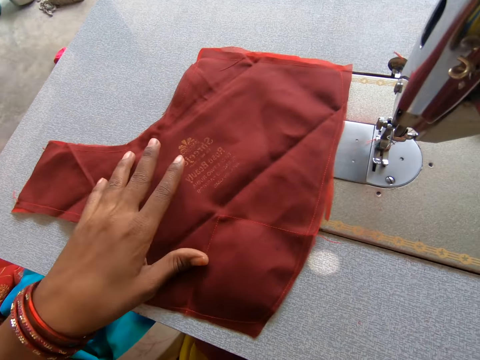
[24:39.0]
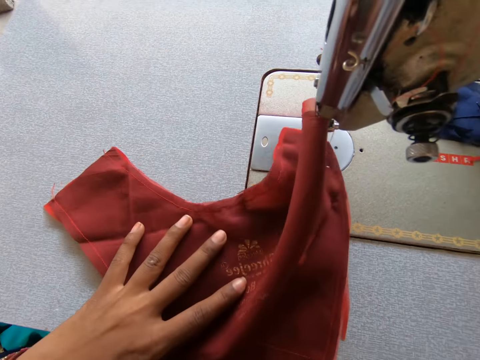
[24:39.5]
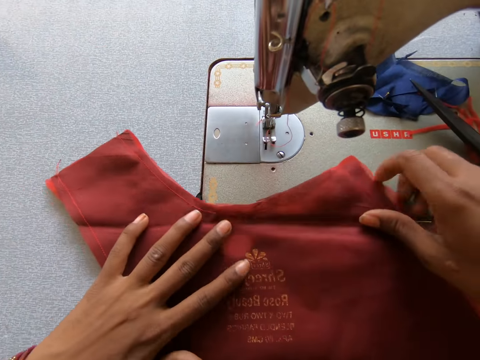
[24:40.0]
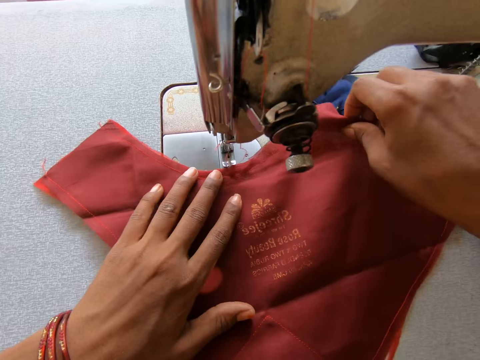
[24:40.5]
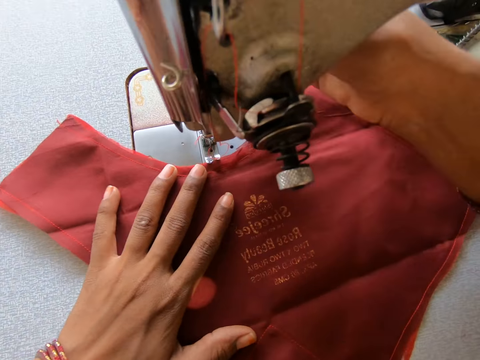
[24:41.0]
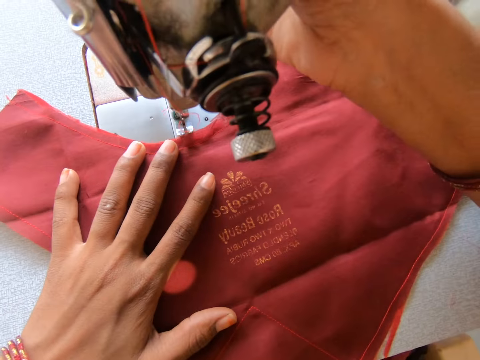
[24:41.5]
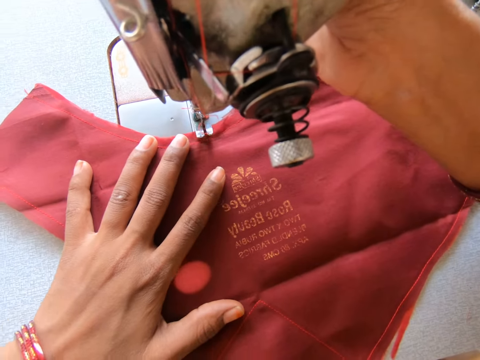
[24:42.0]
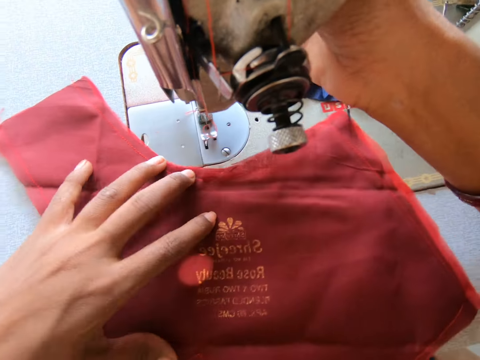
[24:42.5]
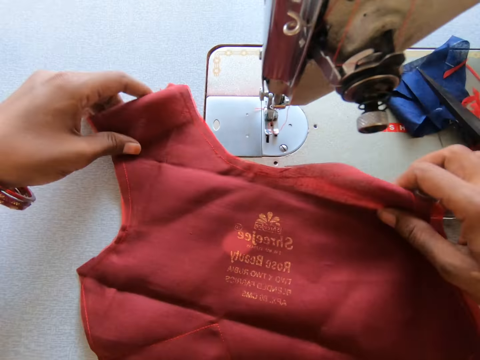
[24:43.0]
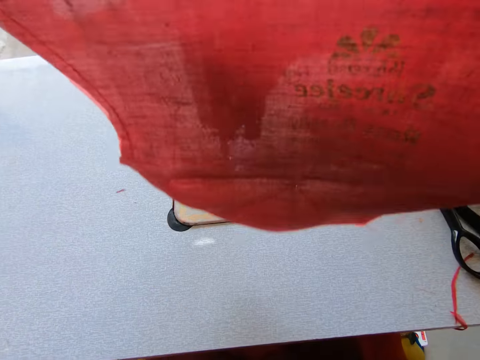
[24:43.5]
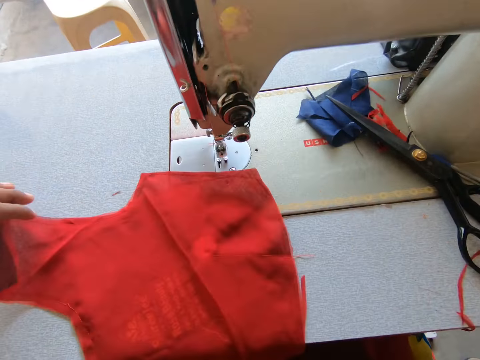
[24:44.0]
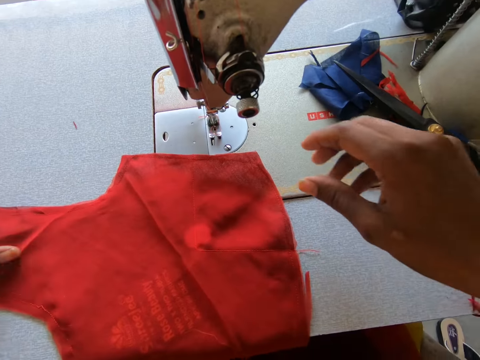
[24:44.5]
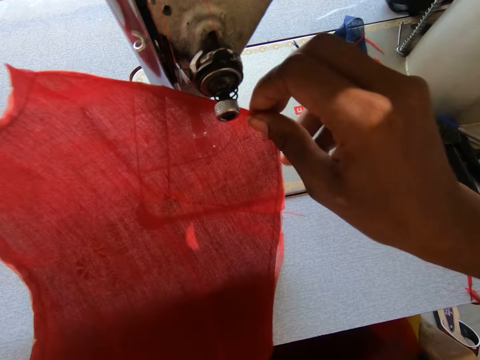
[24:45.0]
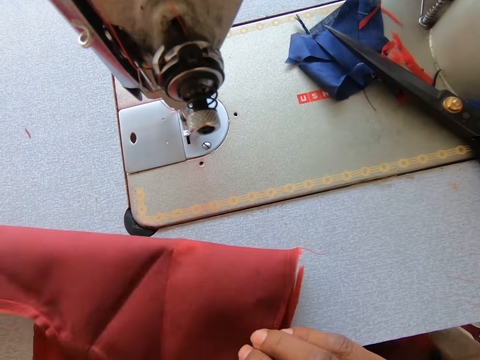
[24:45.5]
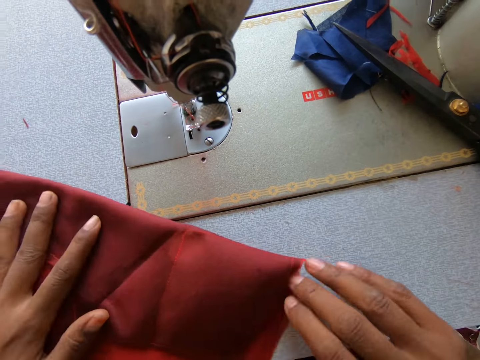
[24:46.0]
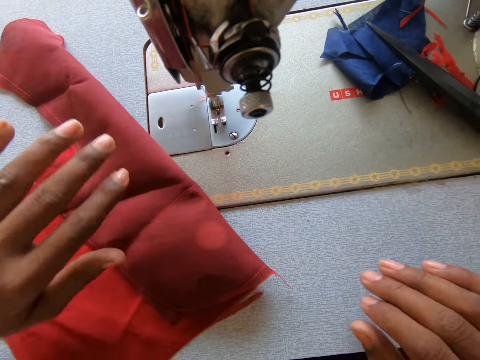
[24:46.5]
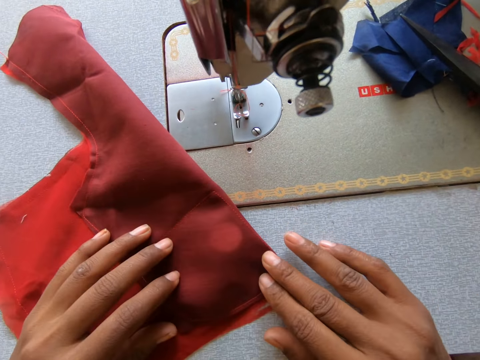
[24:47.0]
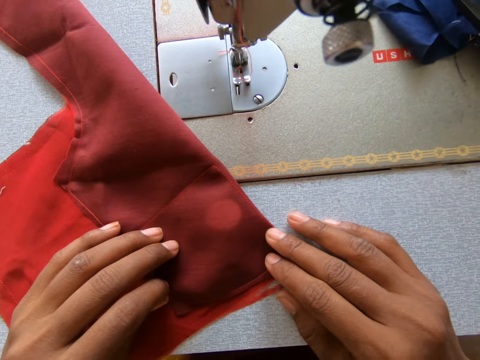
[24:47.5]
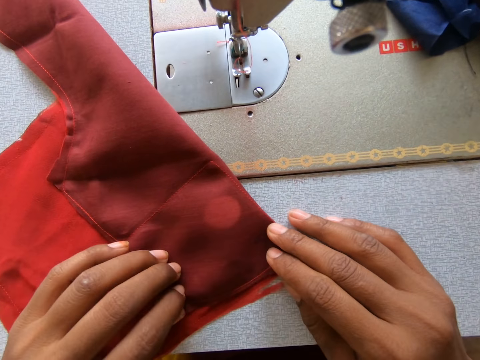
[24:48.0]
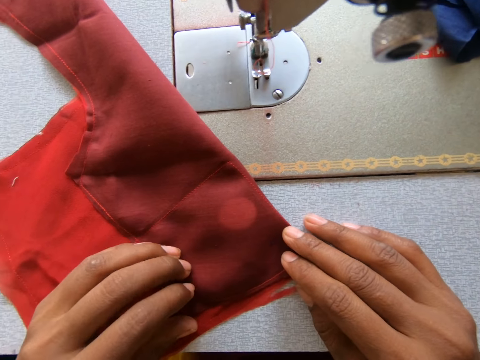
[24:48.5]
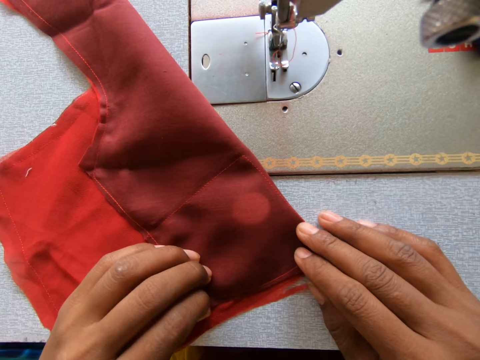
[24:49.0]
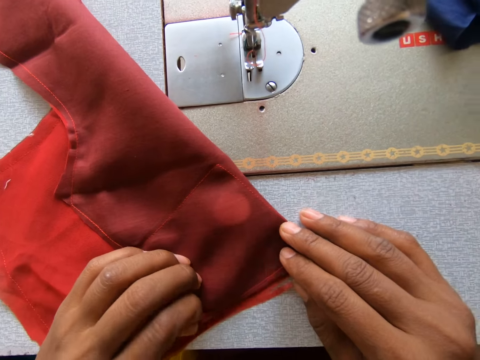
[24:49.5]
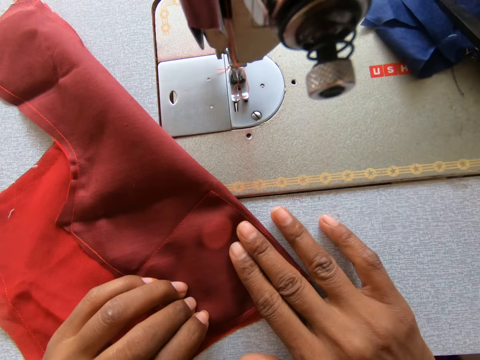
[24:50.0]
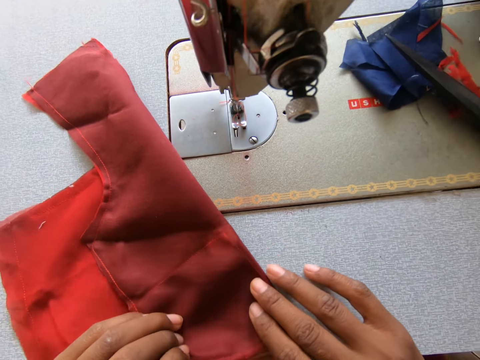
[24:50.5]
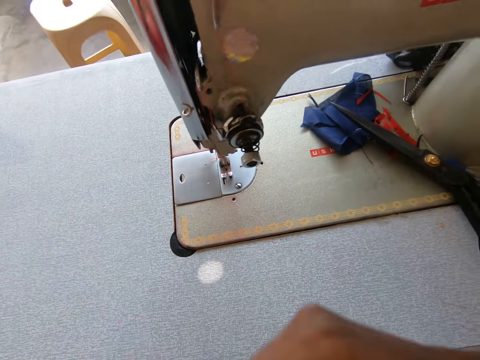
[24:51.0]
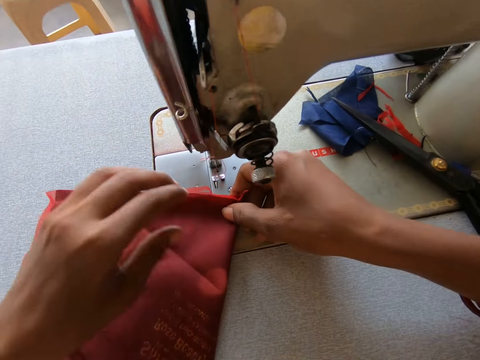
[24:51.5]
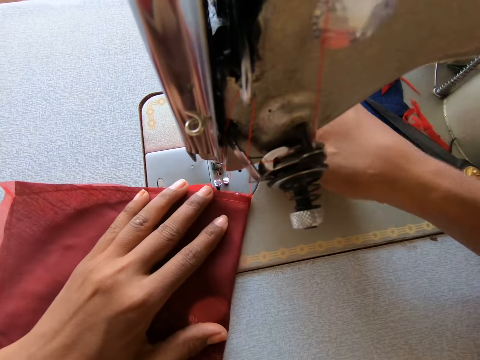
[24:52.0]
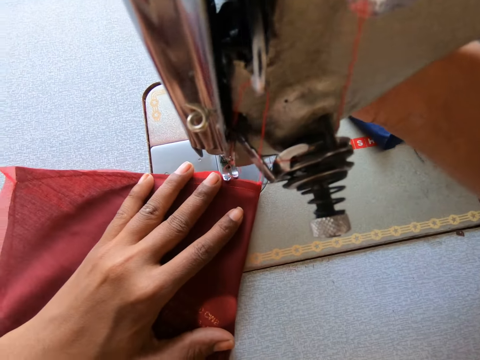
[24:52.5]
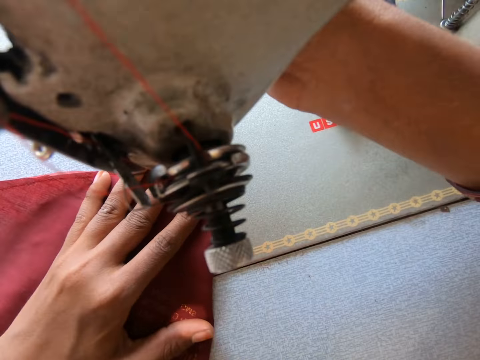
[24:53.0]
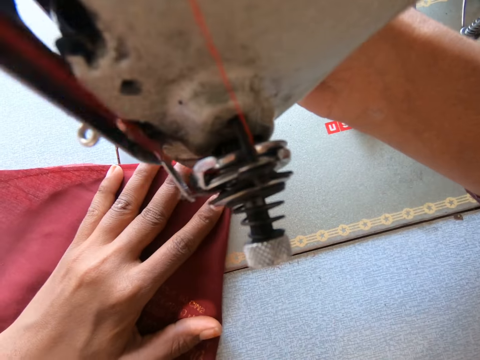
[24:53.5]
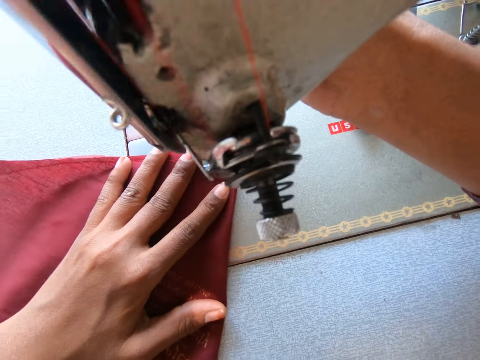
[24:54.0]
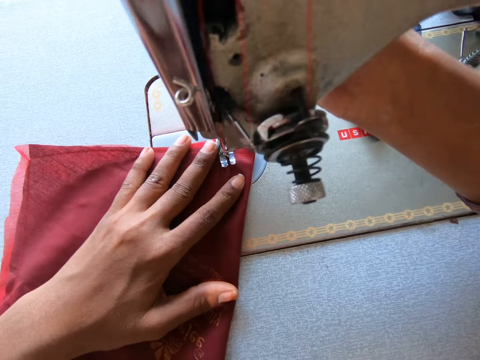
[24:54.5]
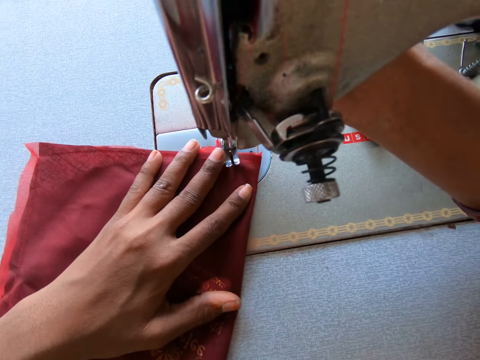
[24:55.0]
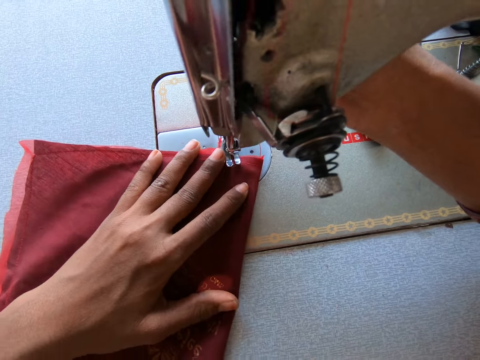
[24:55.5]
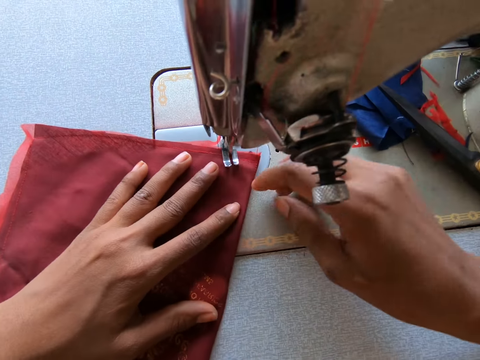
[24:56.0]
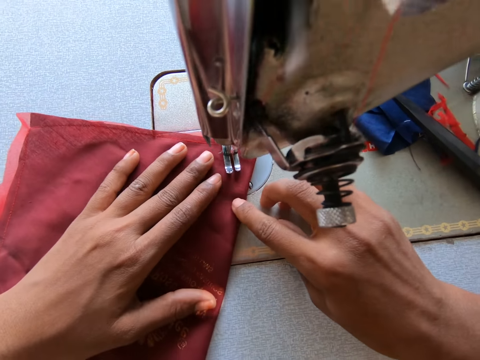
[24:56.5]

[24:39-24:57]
The camera wearer turns the fabric or bodice. They pull the fabric to the right hand and hold the fabric firmly. They place the fabric on the sewing machine. They remove the fabric from the sewing machine. They turn the bodice. They hold the fabric firmly. They lift the fabric and place the fabric on the sewing machine. They lift the fabric and fold the fabric. They turn the fabric. They set the bodice on the machine. They hold the reverse lever. They sew the fabric.

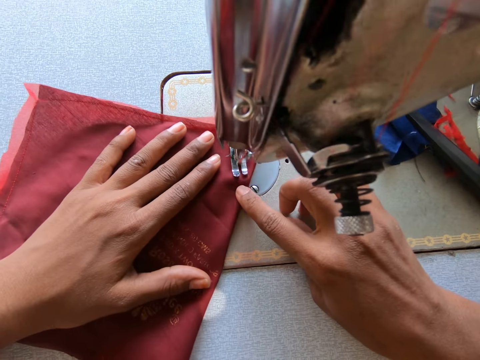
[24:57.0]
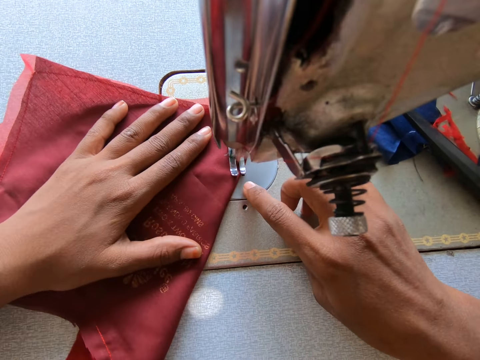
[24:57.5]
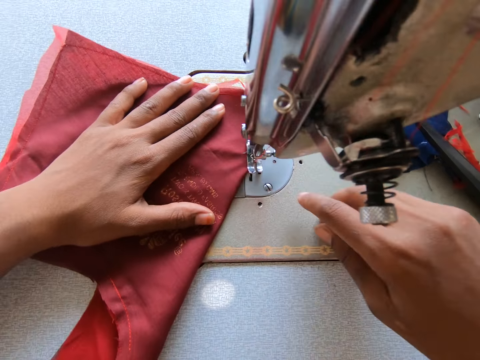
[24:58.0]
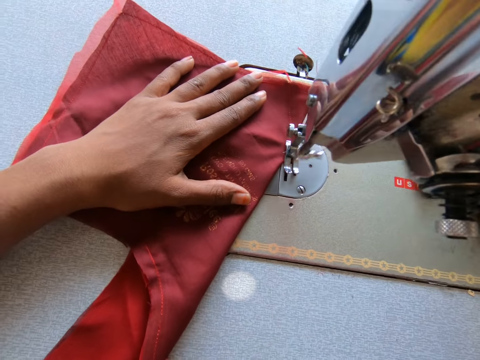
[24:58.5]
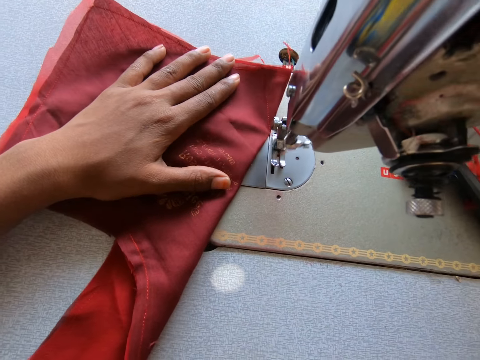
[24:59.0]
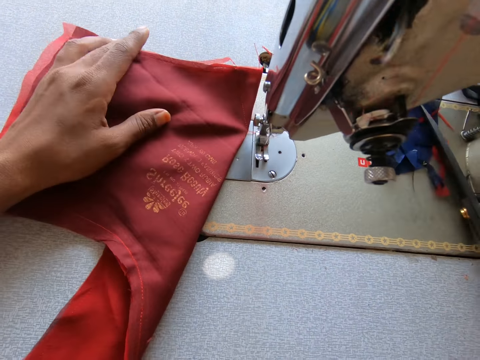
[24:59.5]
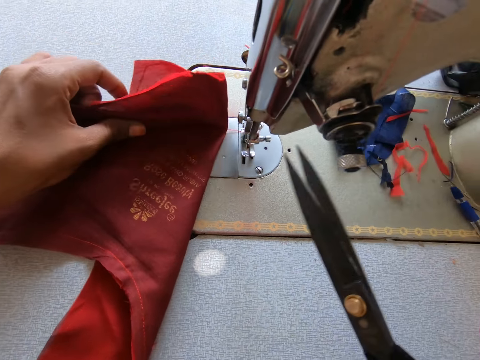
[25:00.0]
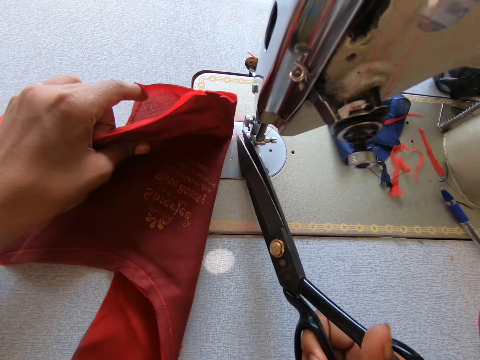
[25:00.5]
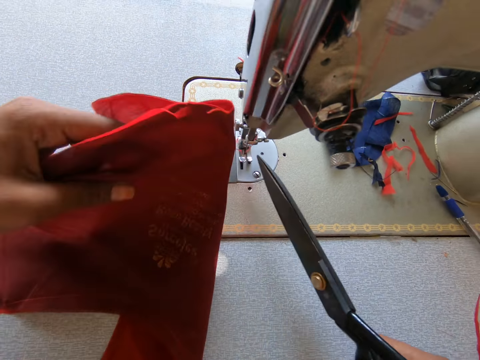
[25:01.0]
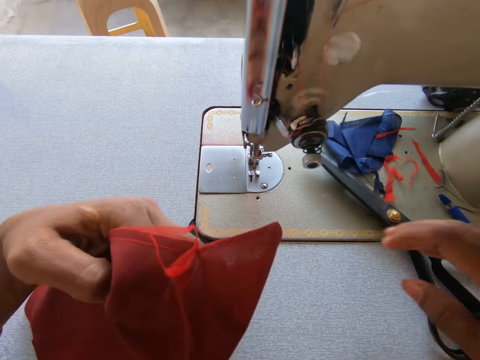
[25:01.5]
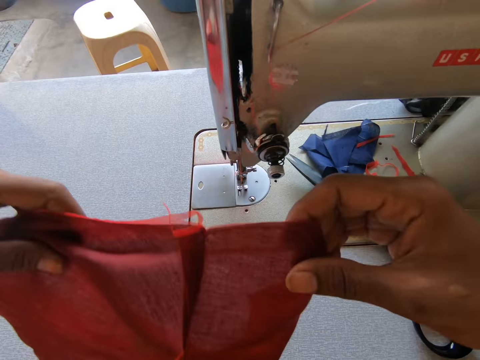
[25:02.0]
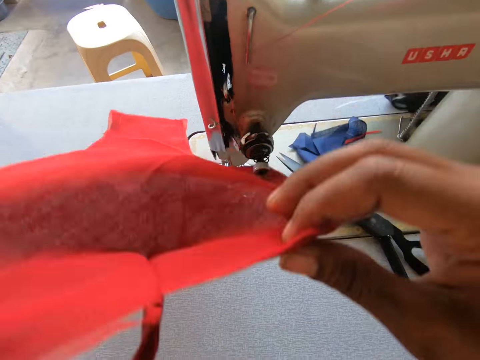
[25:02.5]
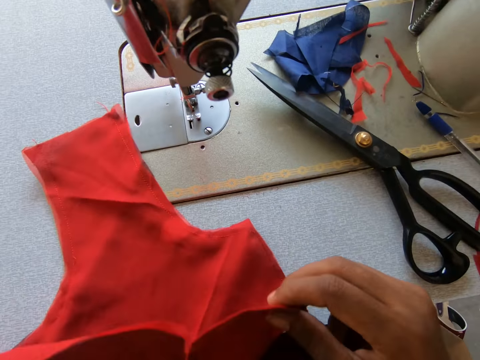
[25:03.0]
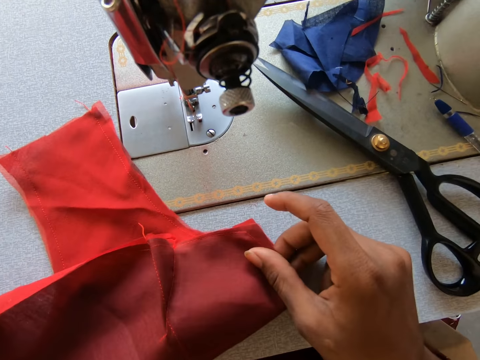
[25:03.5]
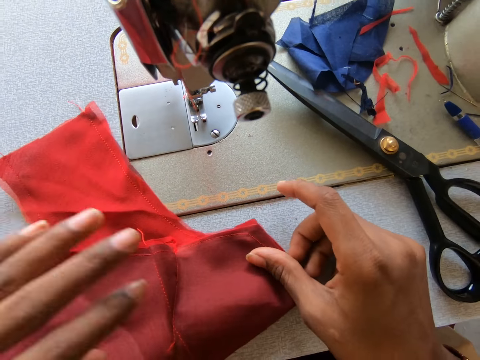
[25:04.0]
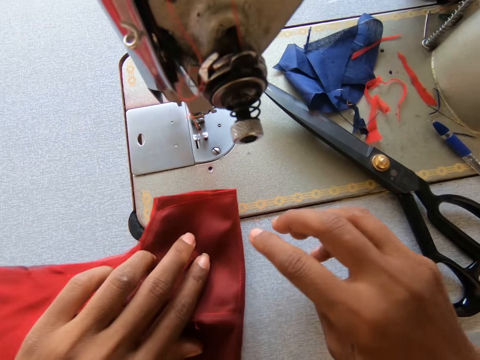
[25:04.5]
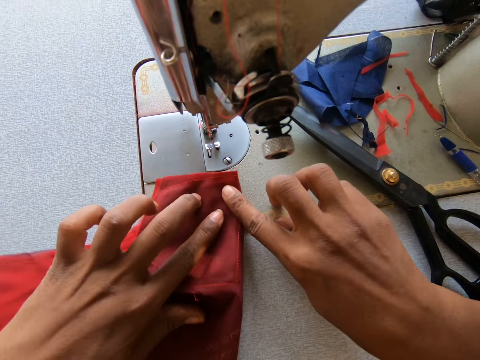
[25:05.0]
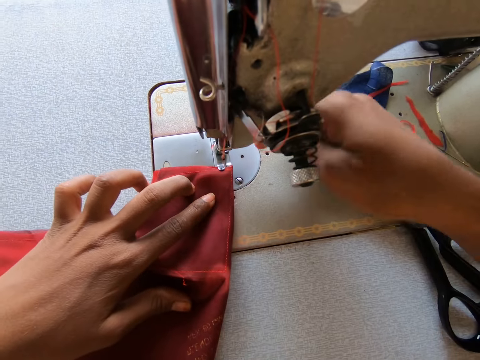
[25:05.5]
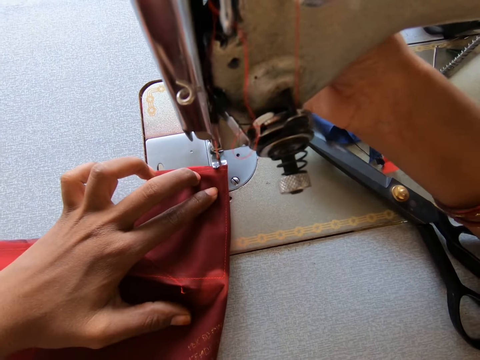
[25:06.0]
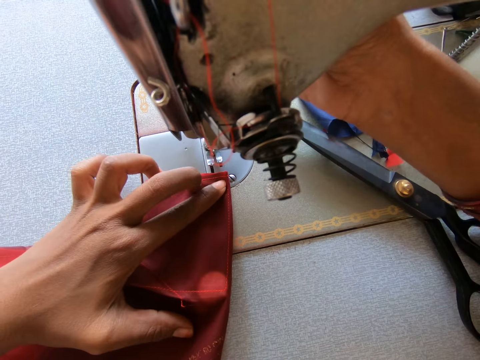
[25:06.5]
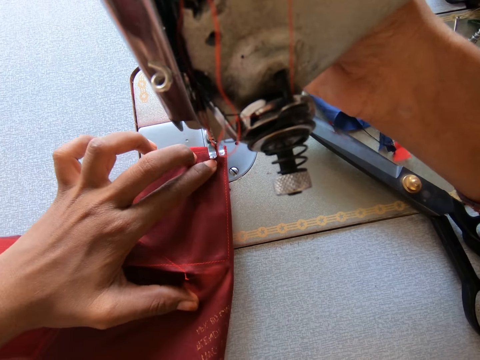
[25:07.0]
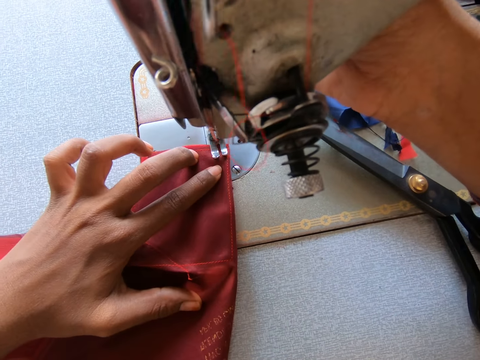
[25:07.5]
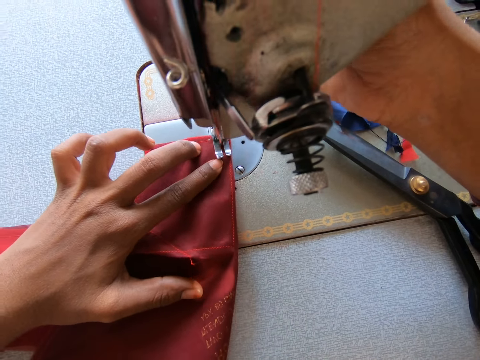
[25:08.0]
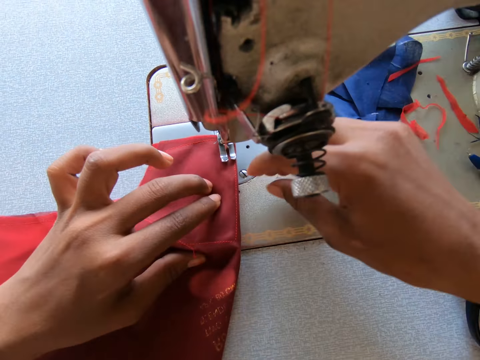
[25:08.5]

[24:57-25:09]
The camera wearer picks the scissors and holds the scissors. They trim the thread. They throw the scissors on top of the sewing machine. They turn the bodice or fabric. They hold the fabric firmly. They fold the bodice. They set the bodice on the machine. They touch the reverse lever. They sew the bodice.
